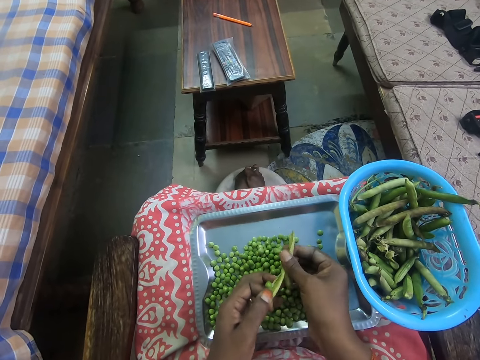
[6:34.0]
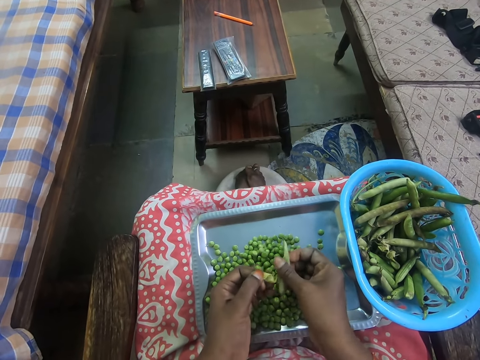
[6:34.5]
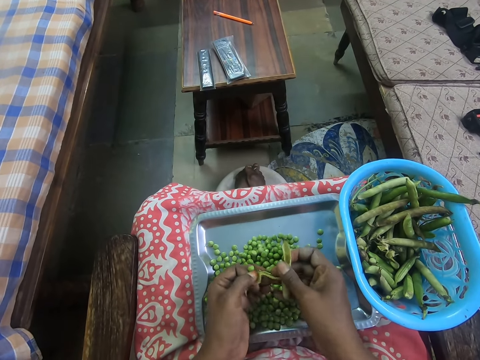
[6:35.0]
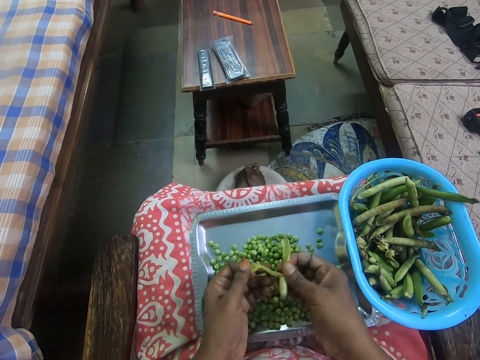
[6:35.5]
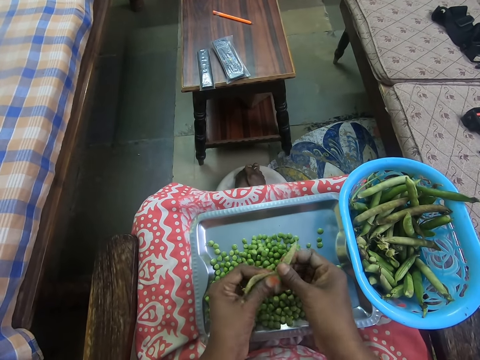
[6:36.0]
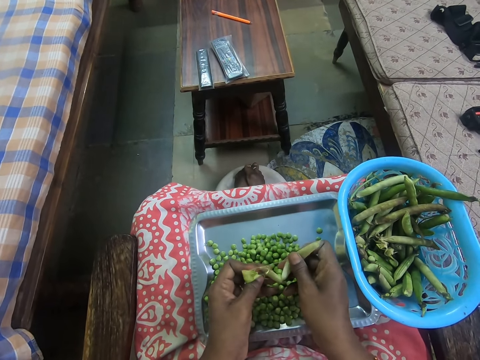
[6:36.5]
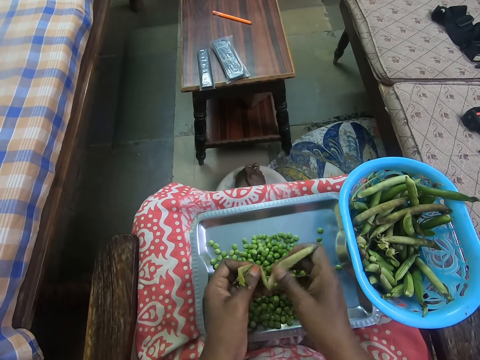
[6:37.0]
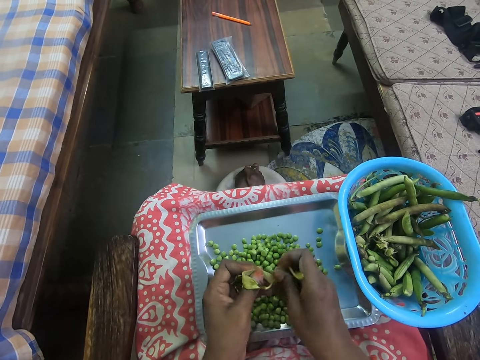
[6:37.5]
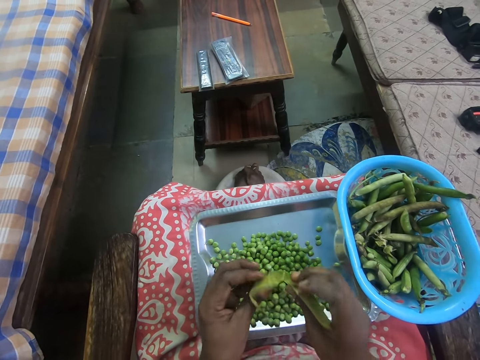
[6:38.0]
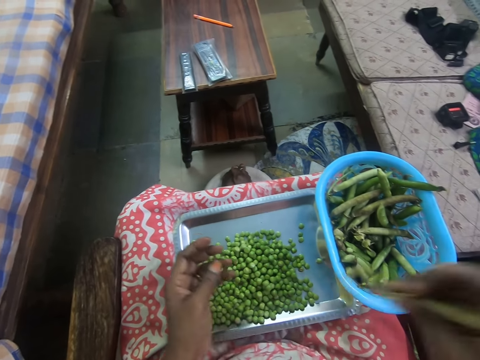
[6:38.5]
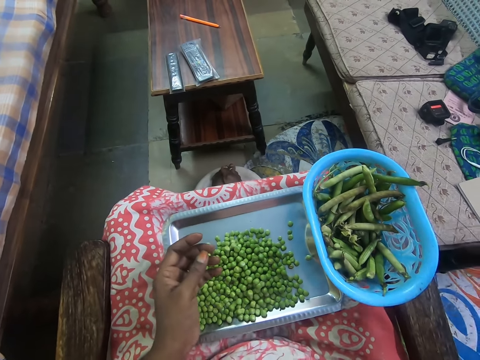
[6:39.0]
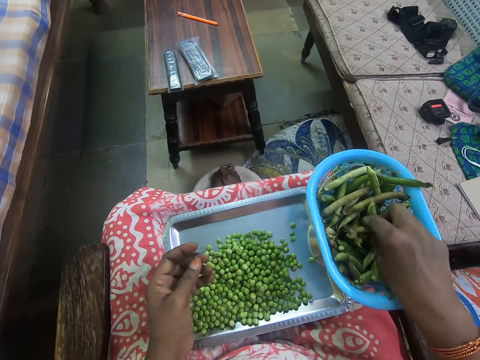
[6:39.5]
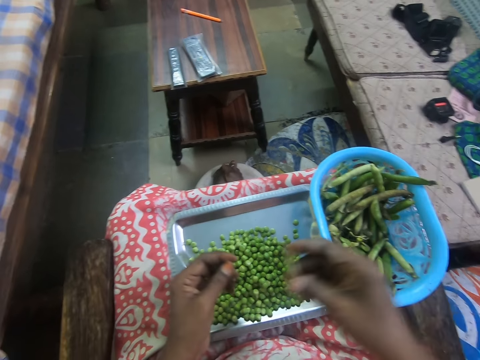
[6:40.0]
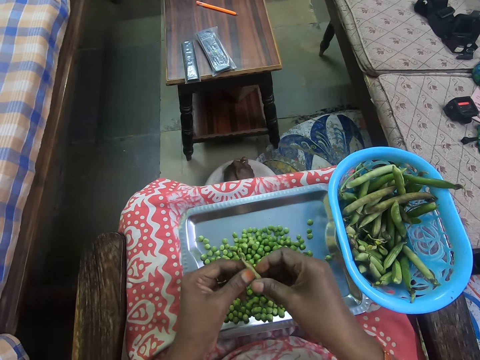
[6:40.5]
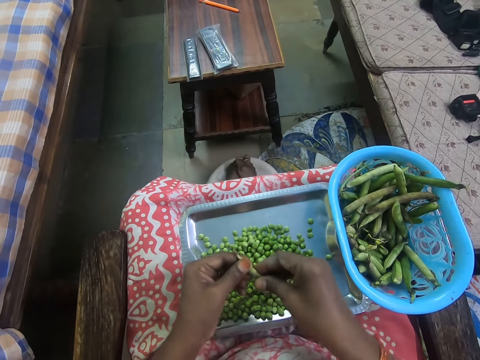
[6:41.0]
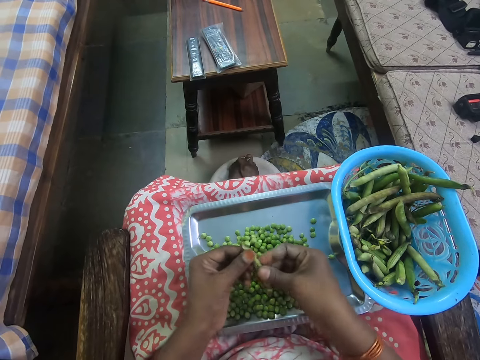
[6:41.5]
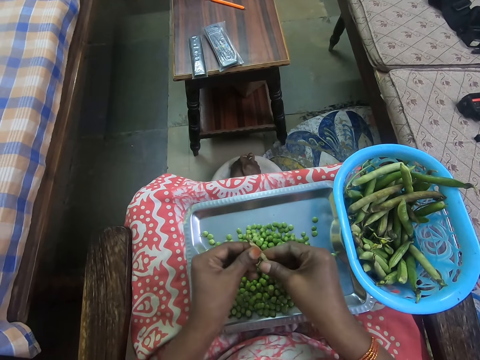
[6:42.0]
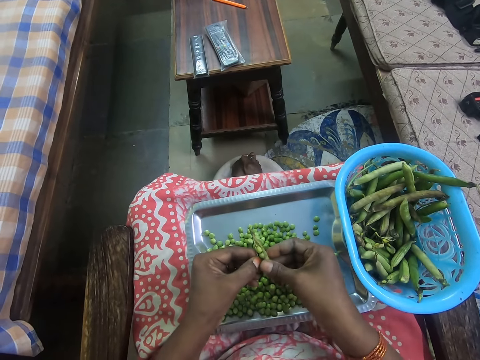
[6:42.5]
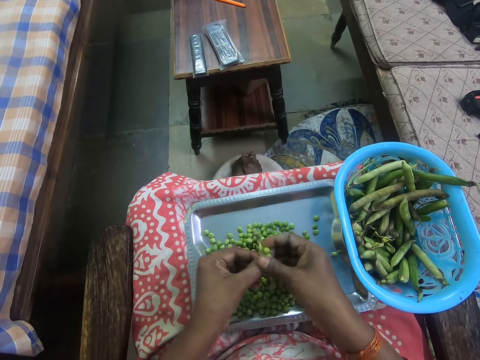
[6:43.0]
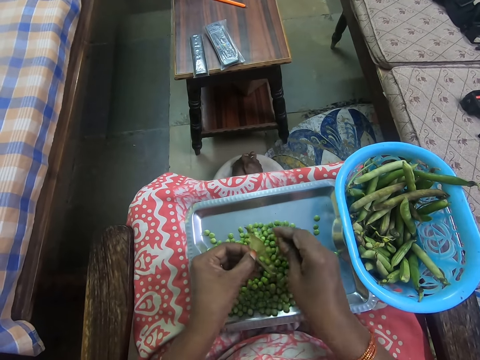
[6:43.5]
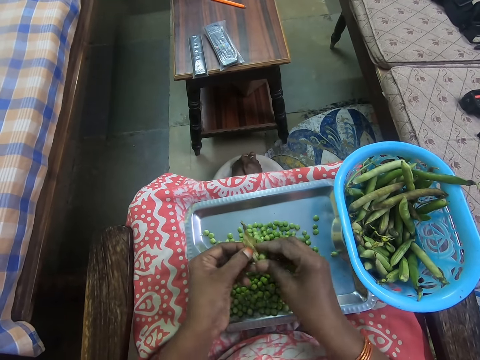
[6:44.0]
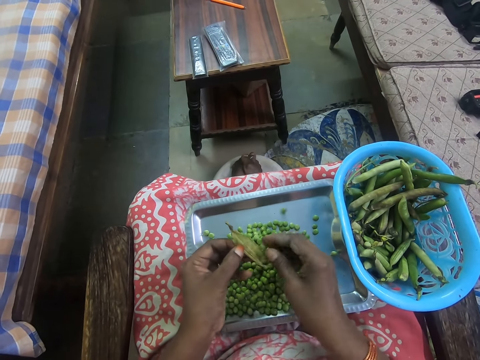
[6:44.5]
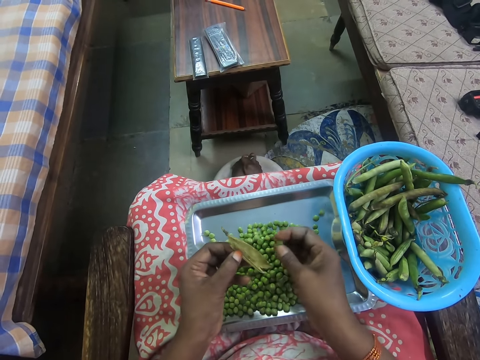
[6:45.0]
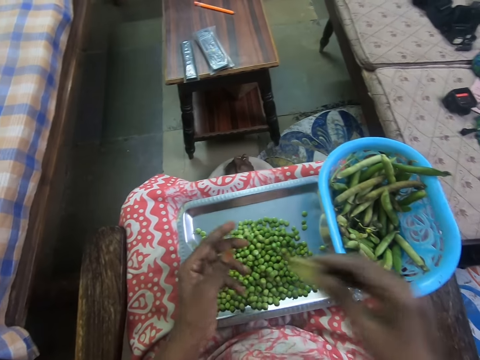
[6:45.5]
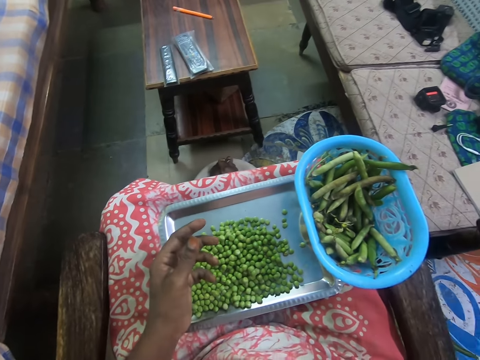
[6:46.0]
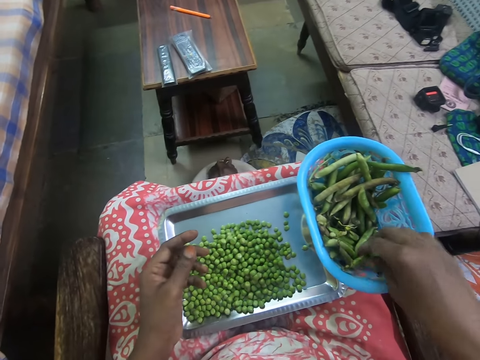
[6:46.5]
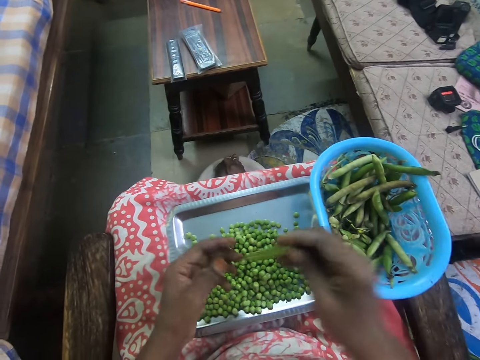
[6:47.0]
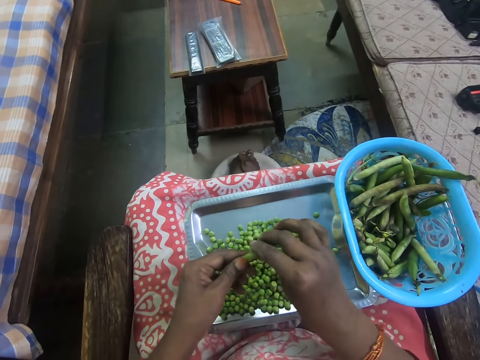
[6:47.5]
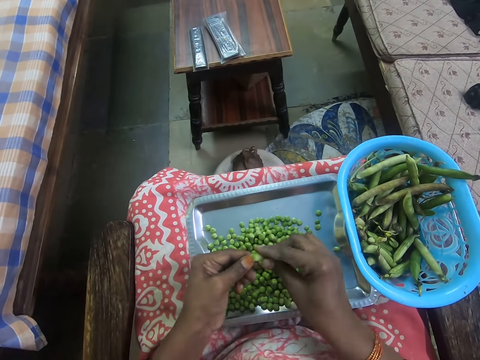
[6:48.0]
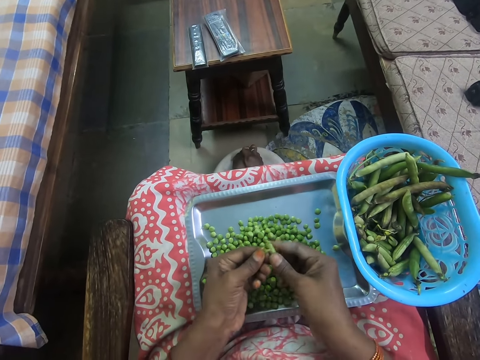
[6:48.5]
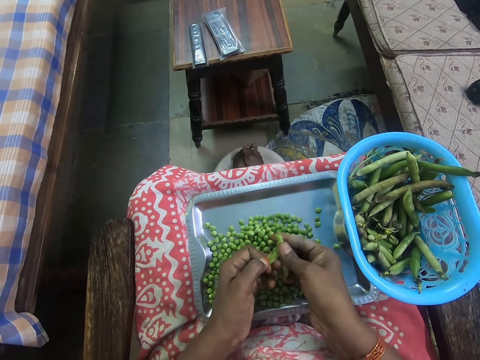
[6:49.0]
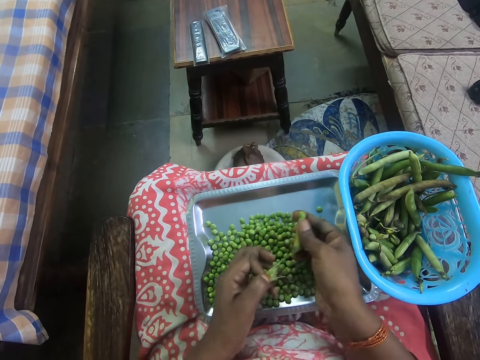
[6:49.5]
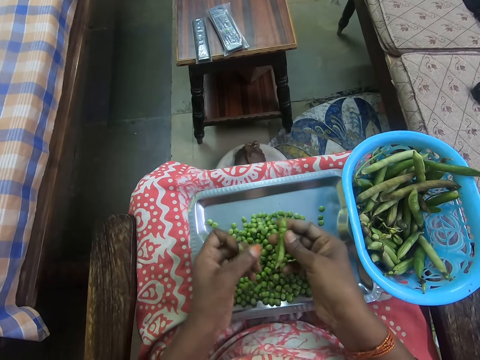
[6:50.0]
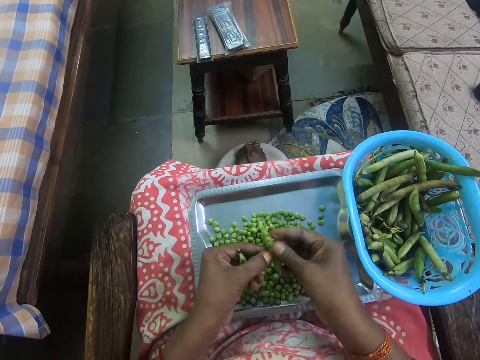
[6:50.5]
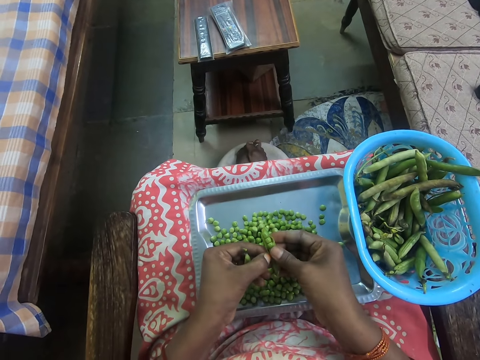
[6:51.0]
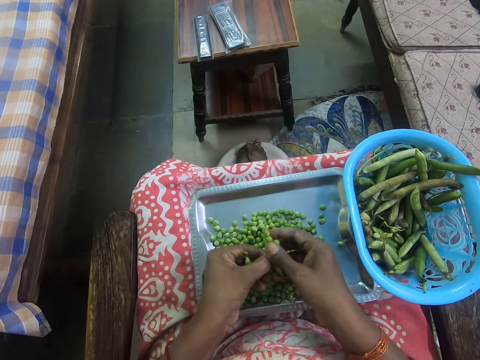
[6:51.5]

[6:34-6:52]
The camera wearer throws the pod away. They pick up a pod and remove green peas from the pod. They throw the pod away. They pick up a pod and remove green peas from the pod.

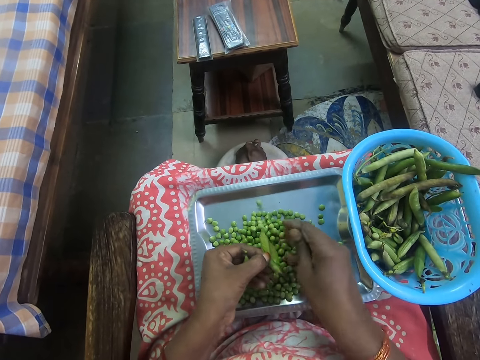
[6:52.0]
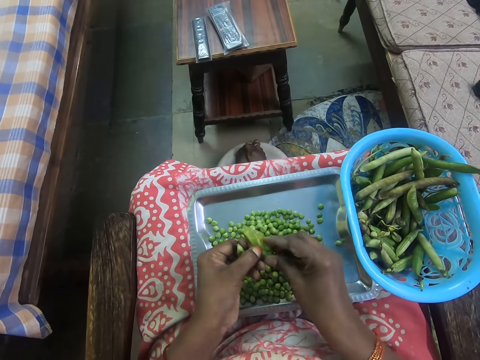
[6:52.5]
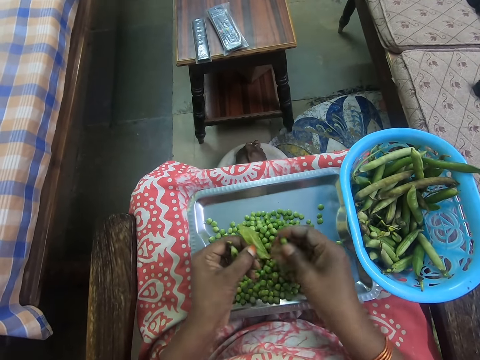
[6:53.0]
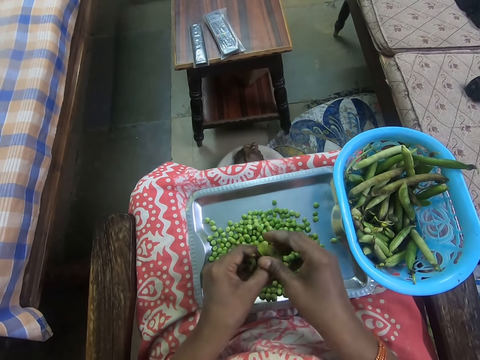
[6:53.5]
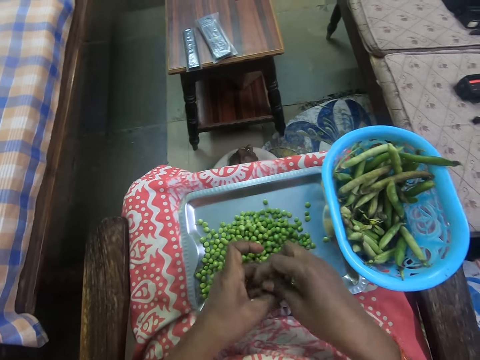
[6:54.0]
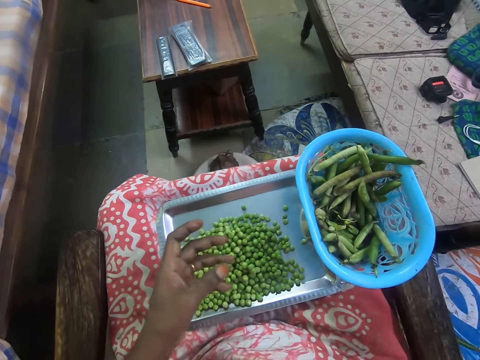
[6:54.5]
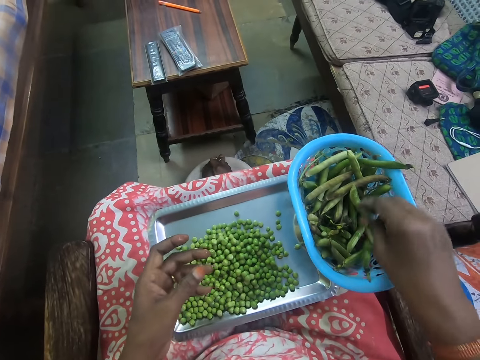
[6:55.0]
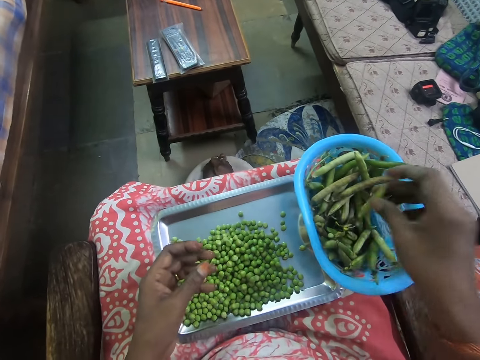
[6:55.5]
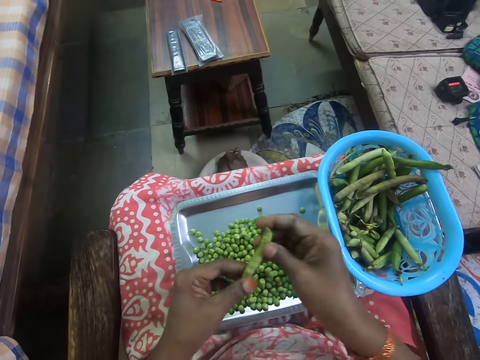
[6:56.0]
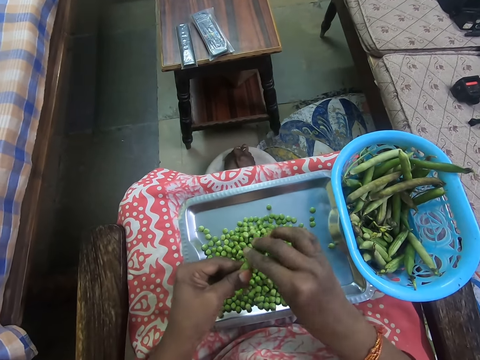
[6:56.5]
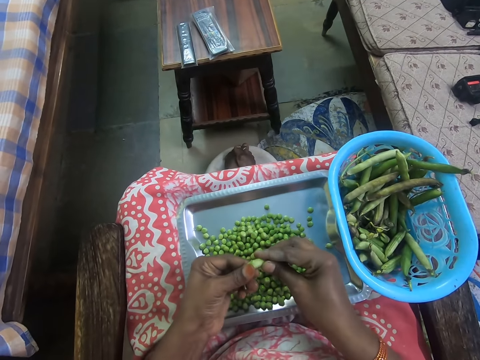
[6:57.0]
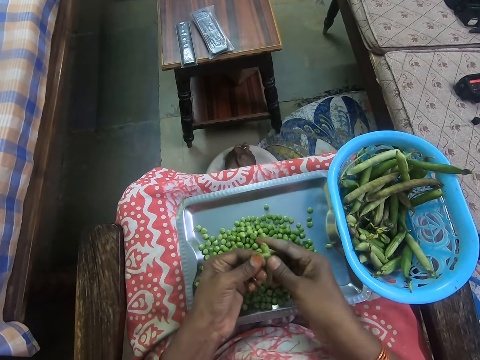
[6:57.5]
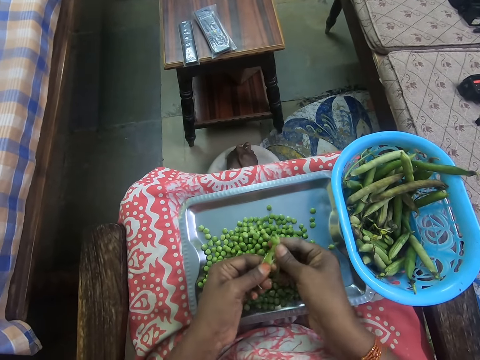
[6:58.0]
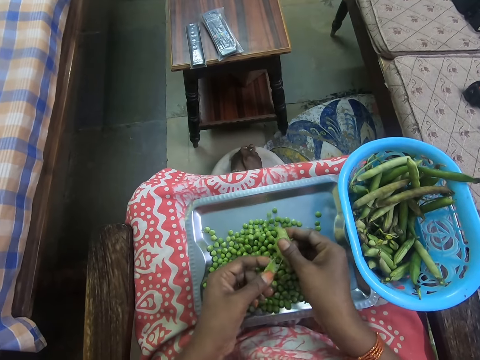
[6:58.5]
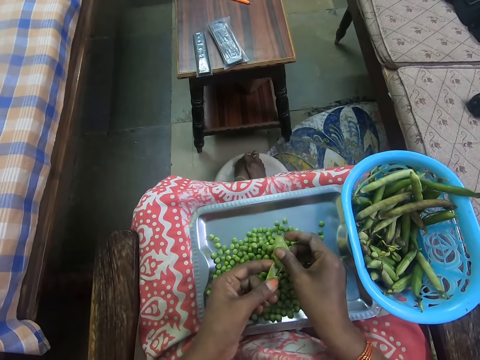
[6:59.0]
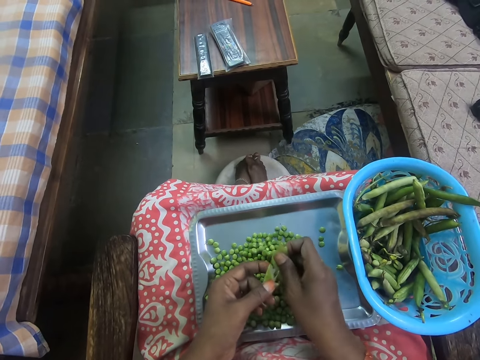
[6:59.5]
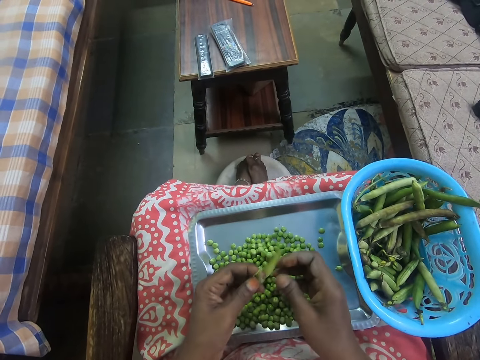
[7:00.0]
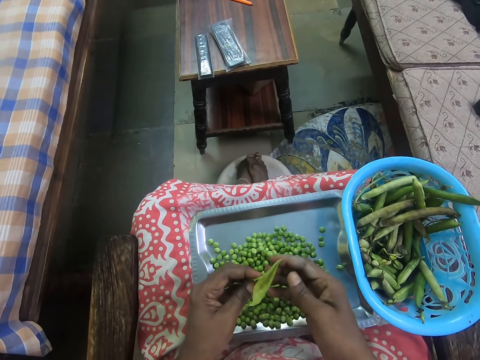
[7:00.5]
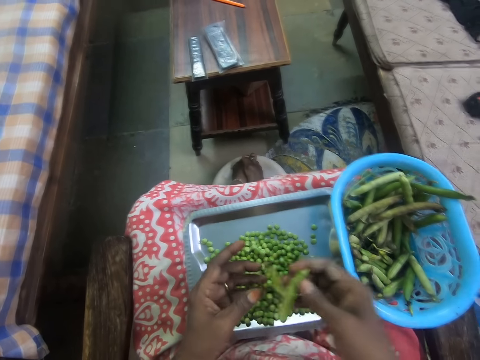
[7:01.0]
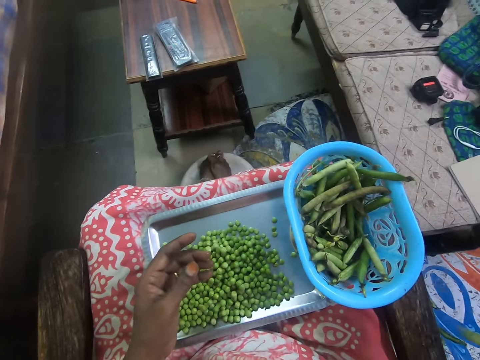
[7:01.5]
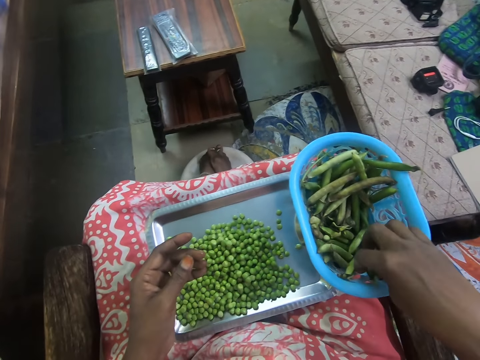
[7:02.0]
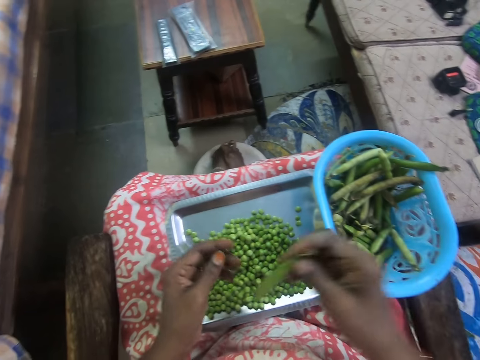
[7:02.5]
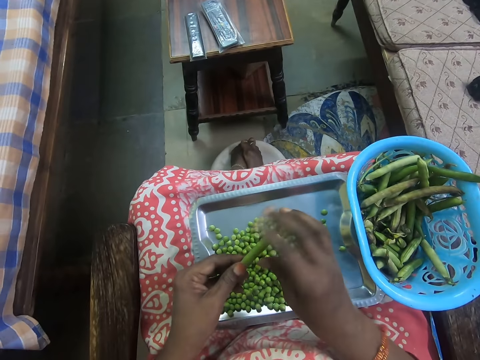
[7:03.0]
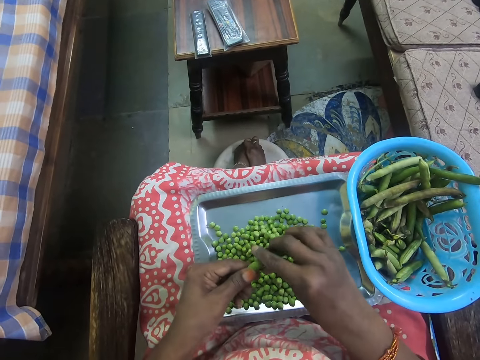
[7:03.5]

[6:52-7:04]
The camera wearer throws the pod away. They pick up a pod and remove green peas from the pod. They throw the pod away. They pick up a pod.
